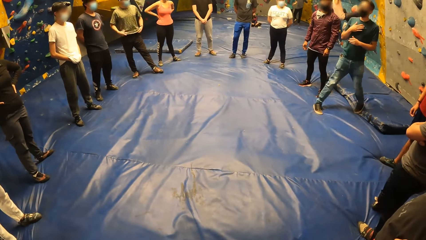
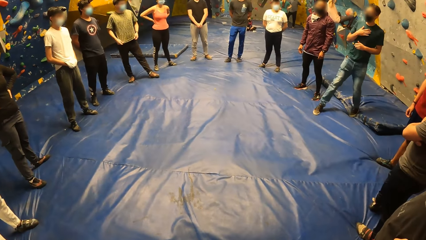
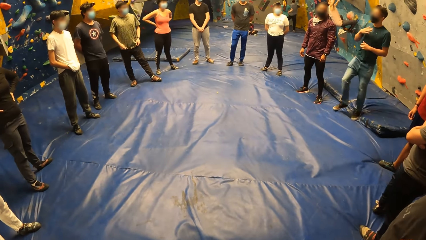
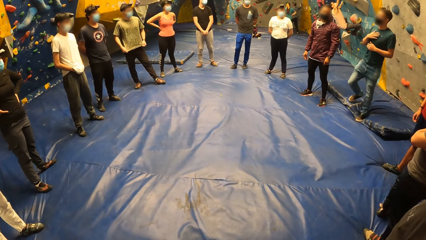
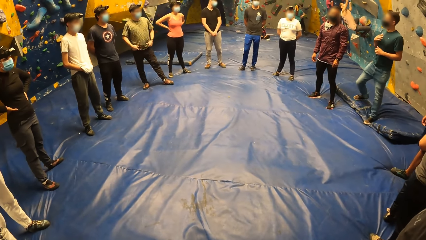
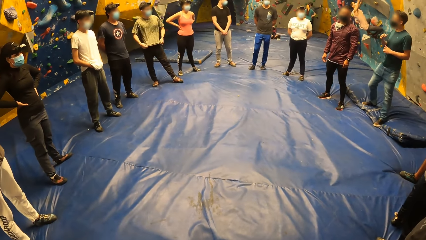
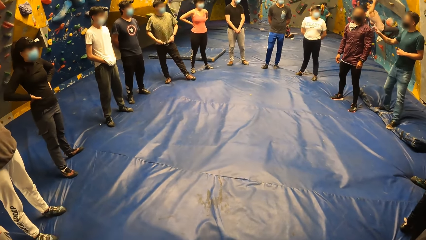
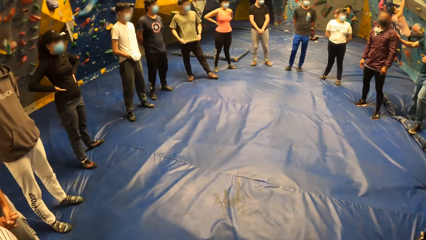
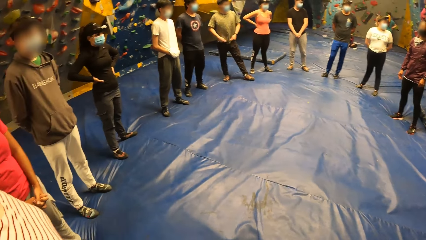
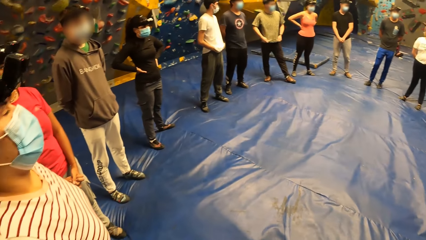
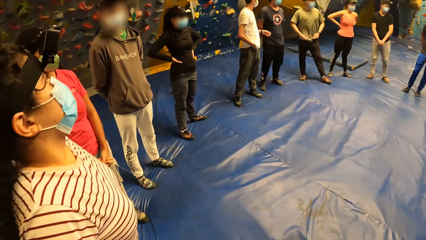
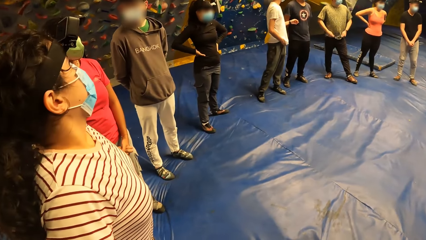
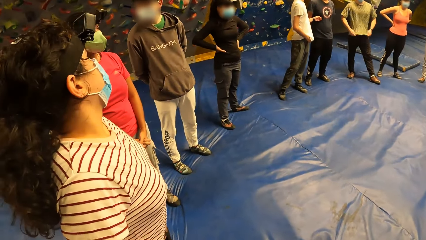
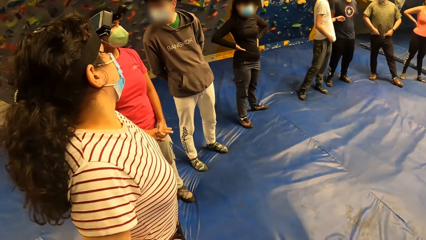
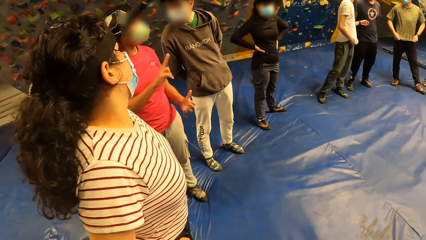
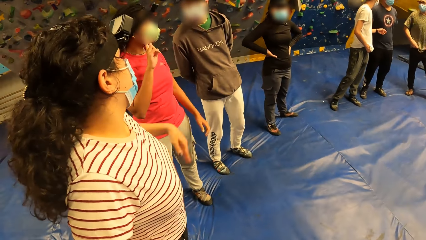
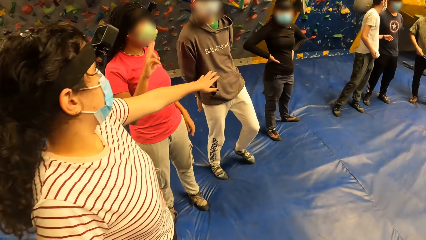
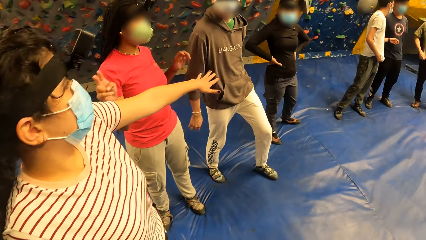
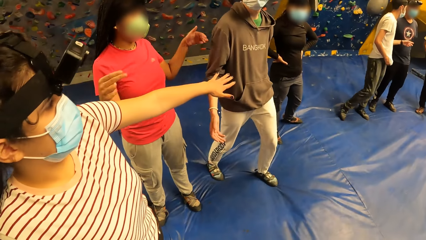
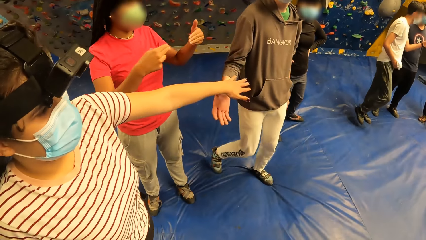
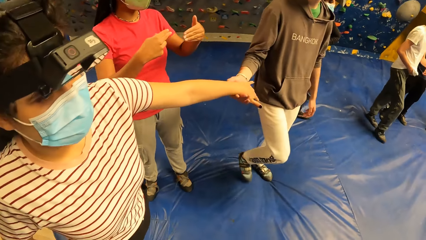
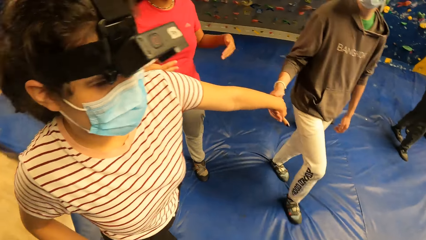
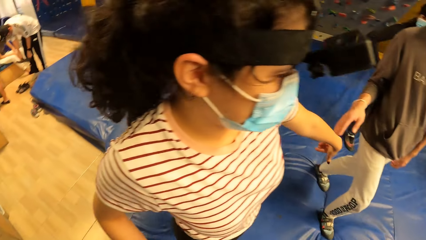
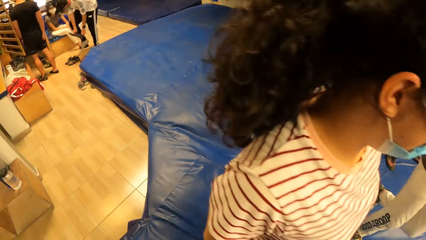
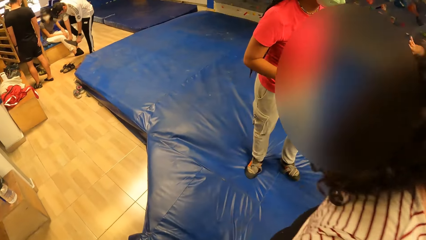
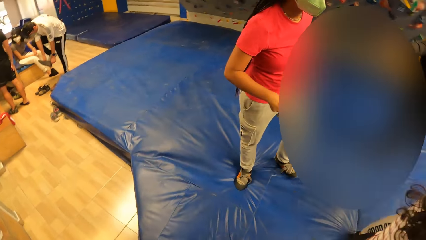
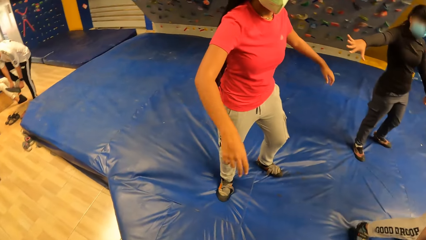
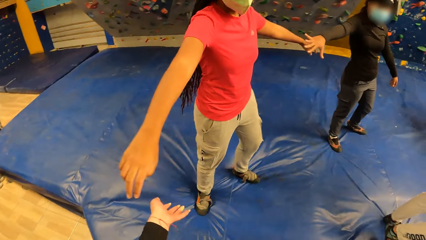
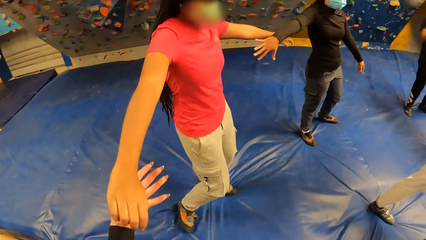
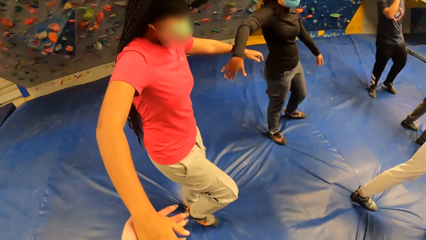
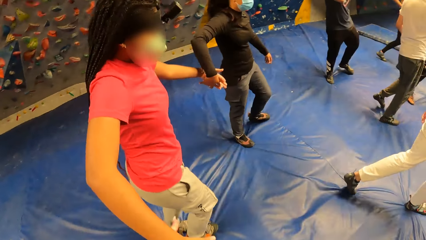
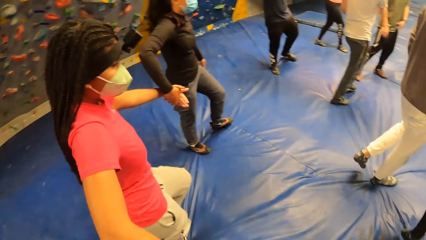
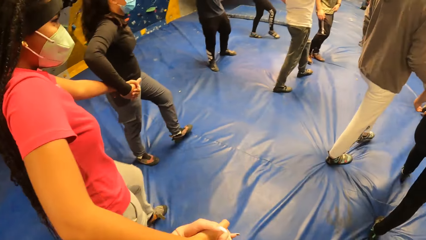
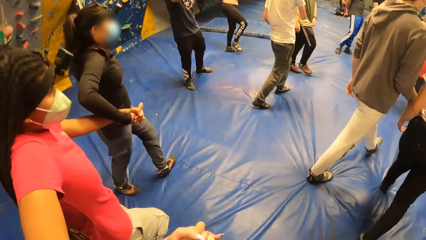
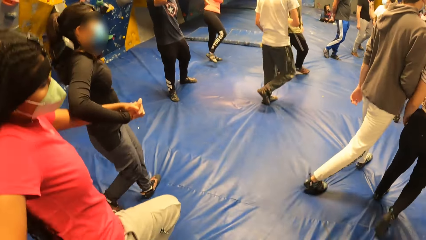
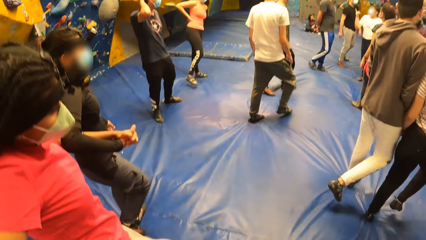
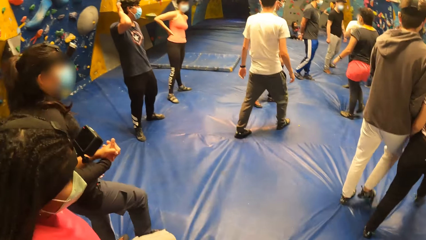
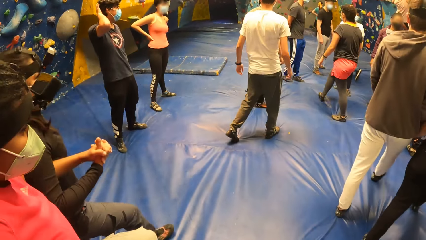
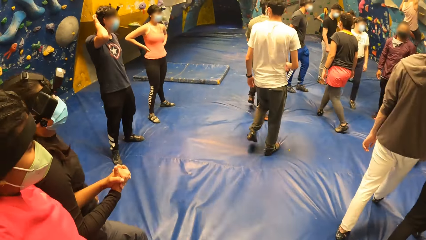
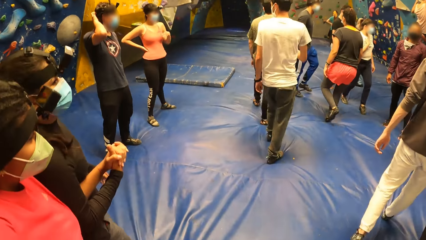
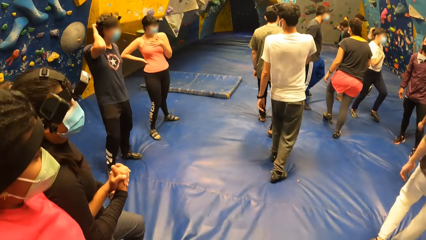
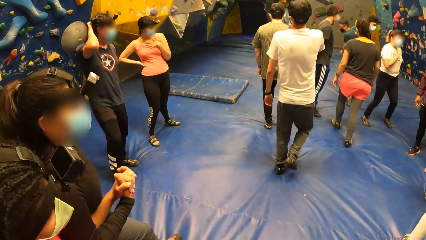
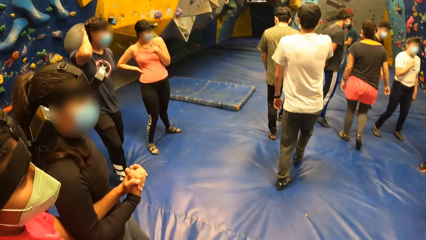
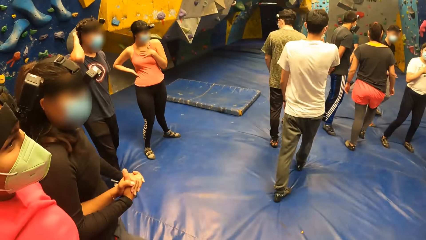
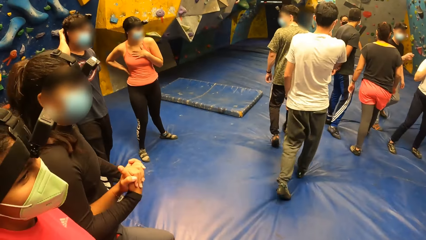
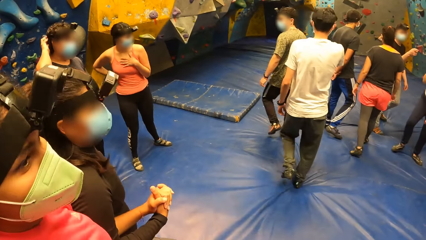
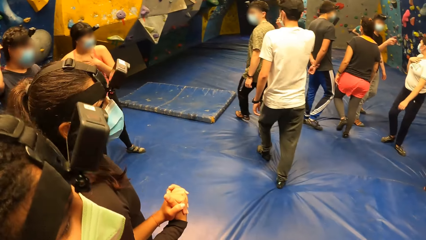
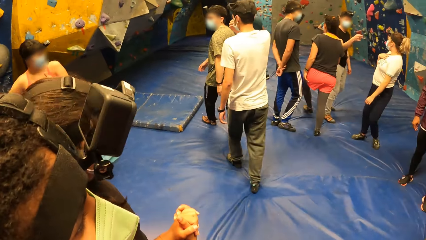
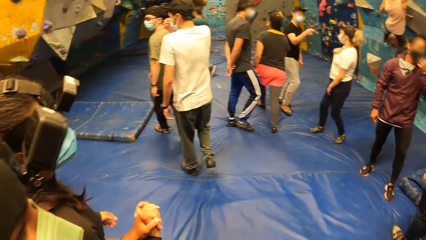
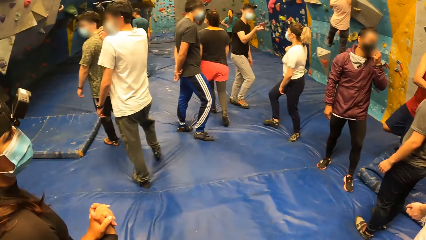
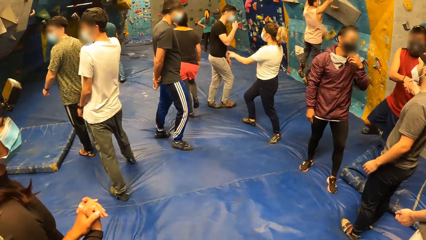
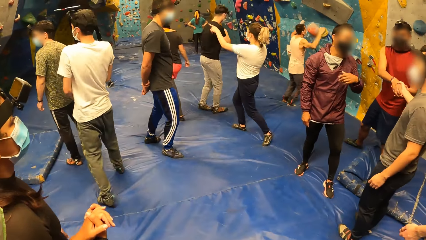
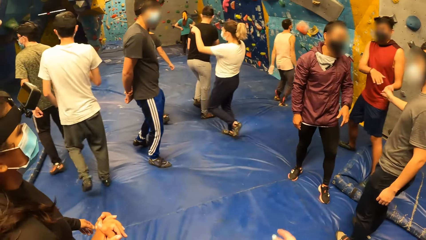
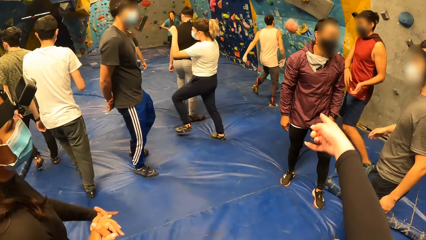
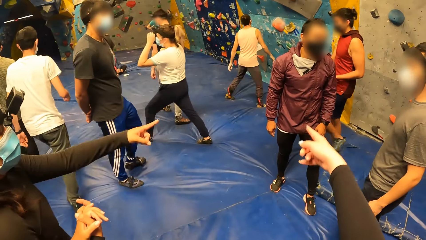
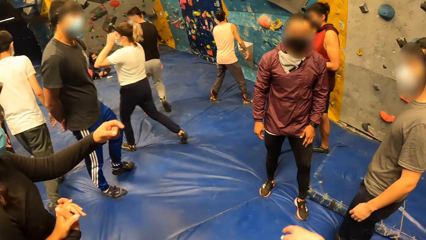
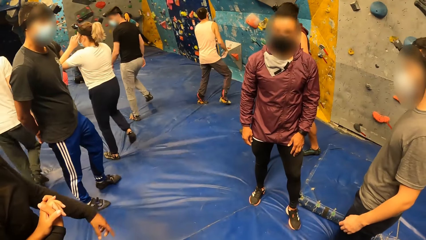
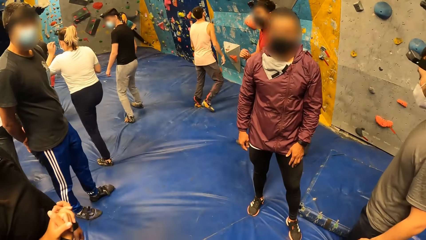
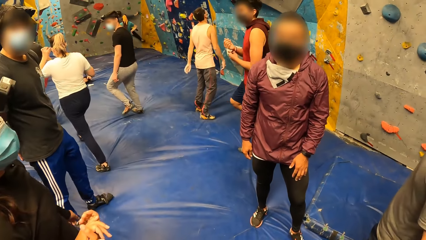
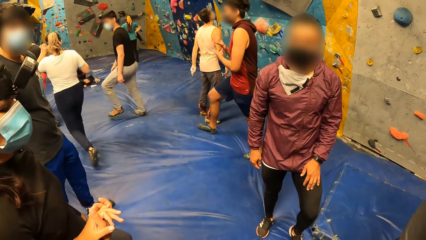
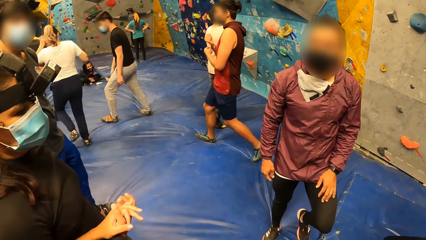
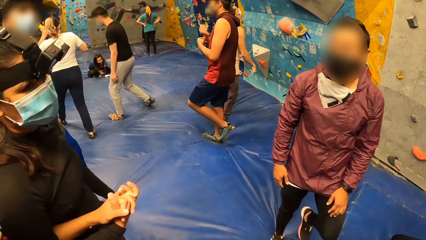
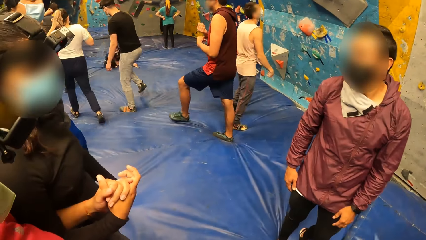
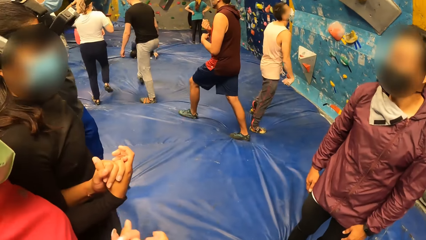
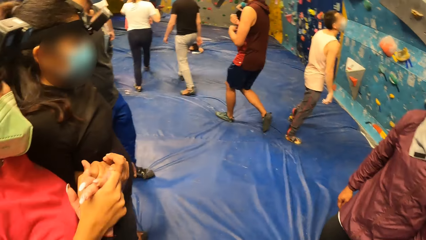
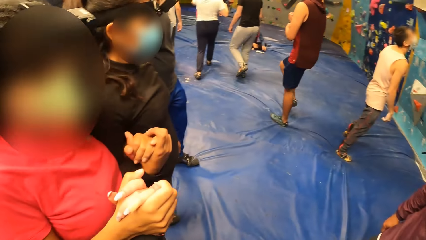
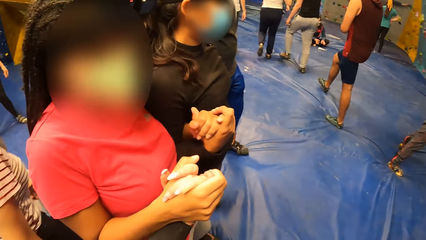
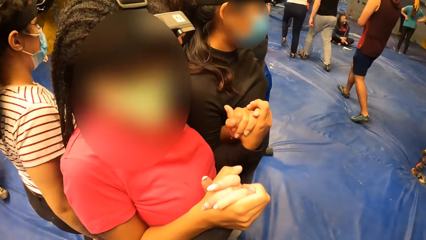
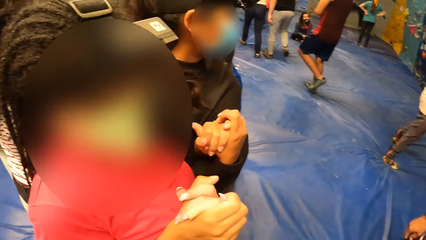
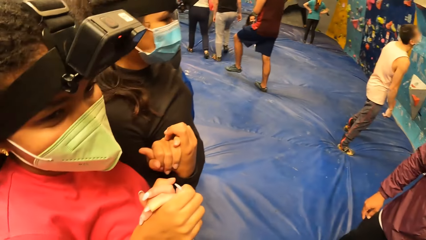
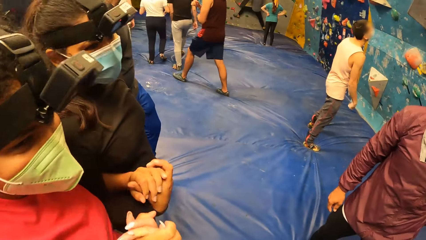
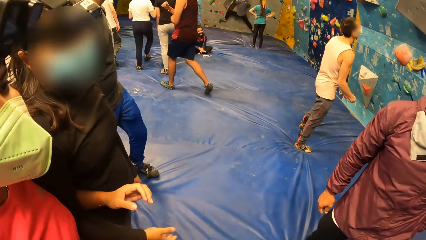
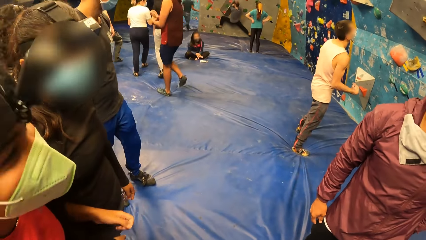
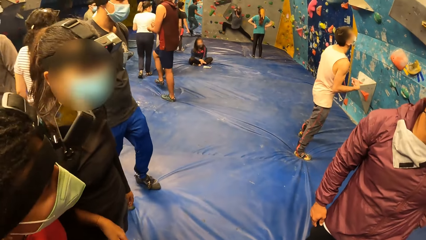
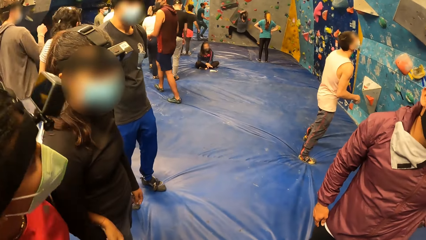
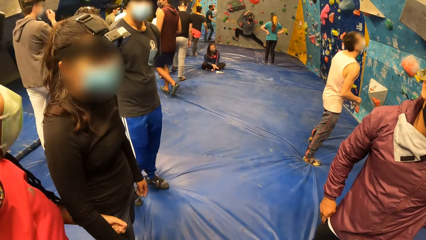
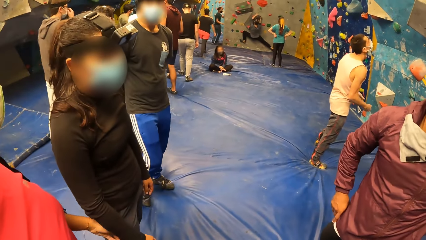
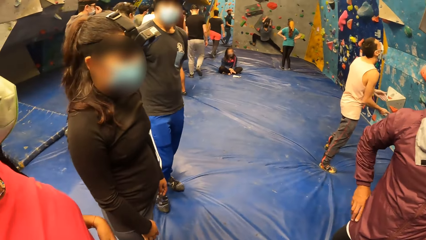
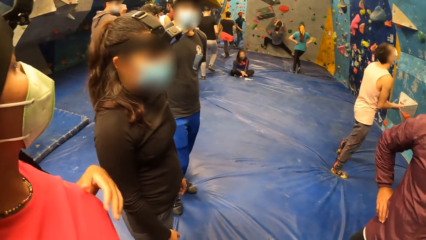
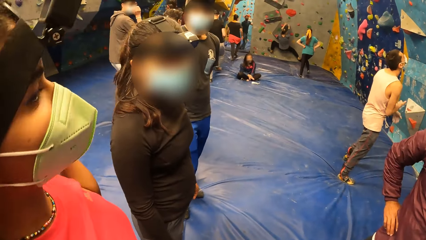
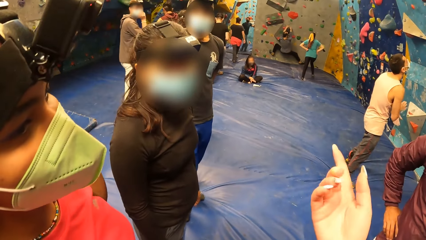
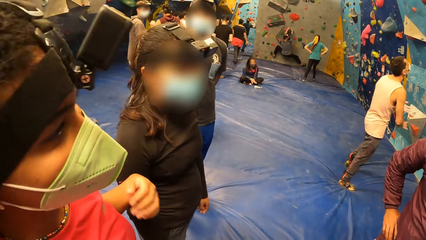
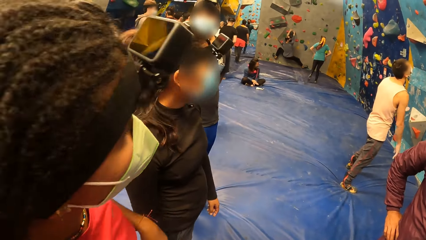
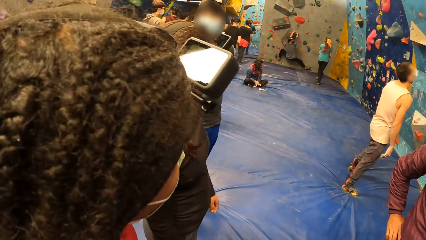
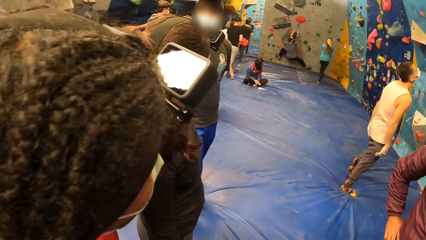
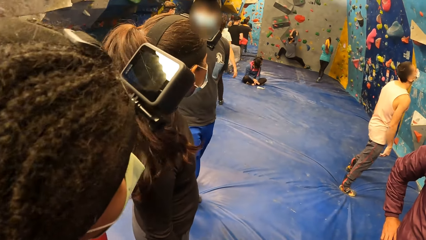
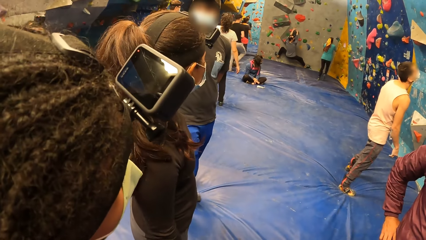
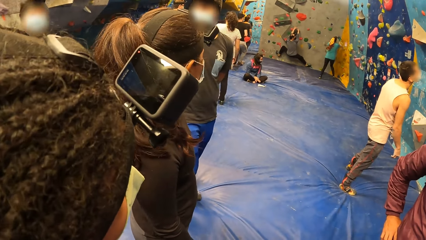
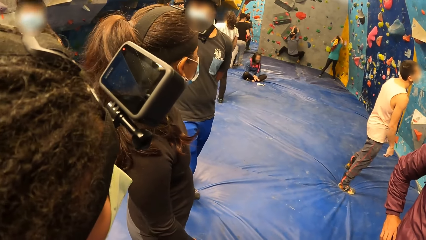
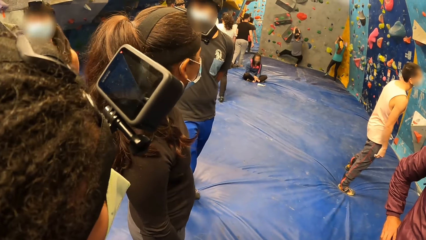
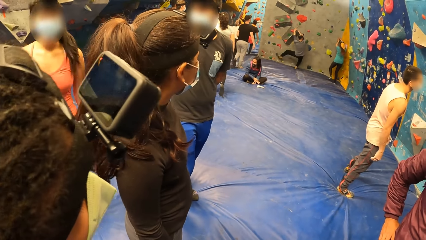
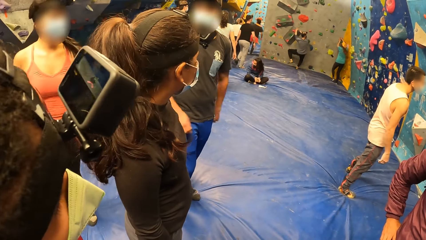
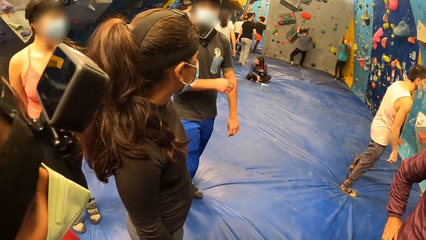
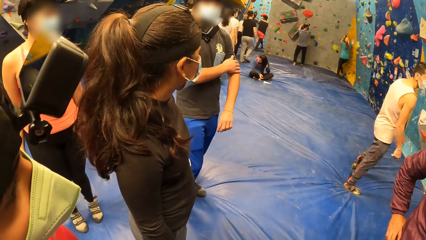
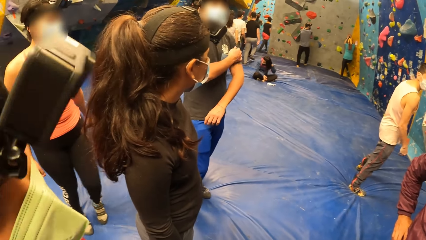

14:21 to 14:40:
The man places his right hand on another man. The woman interacts with a third man. Another woman stretches her left hand out. The third man holds the left hand of the second woman with his right hand. The camera wearer holds the right hand of the first woman with her left hand. A third woman holds the left hand of the first woman with her right hand. The camera wearer walks on the mat with the first woman and the third woman. She points at a fourth man with her right hand. The third woman points at the fourth man. The camera wearer looks around. The first woman removes her left hand from the third woman's right hand.
